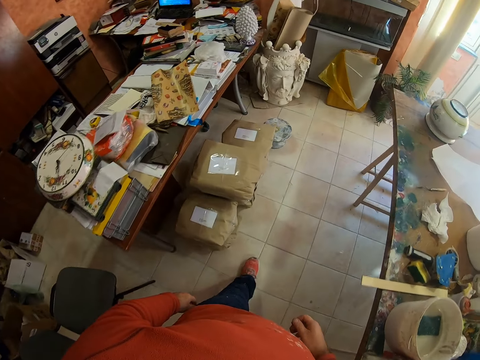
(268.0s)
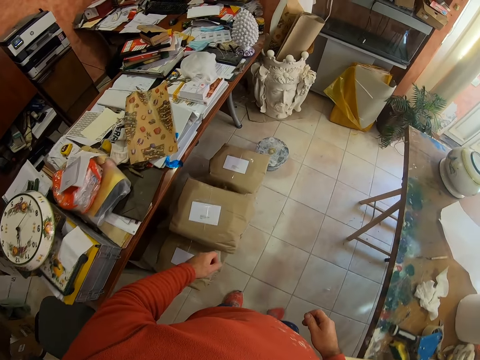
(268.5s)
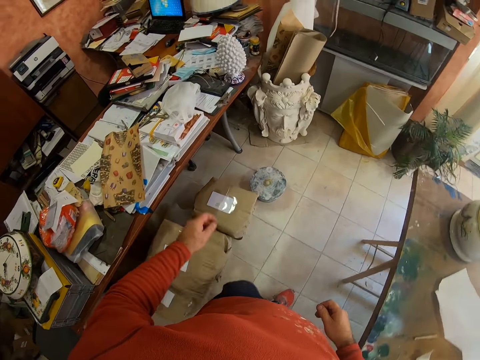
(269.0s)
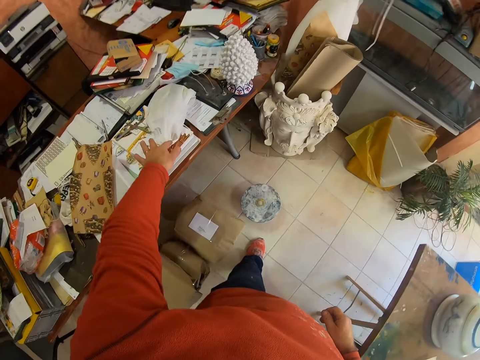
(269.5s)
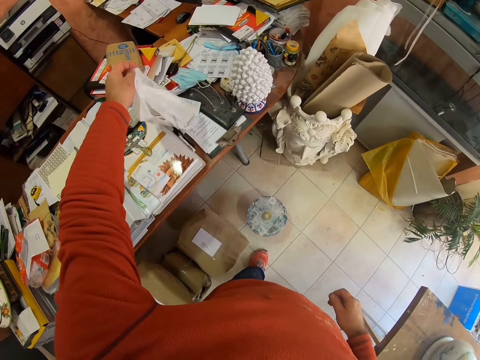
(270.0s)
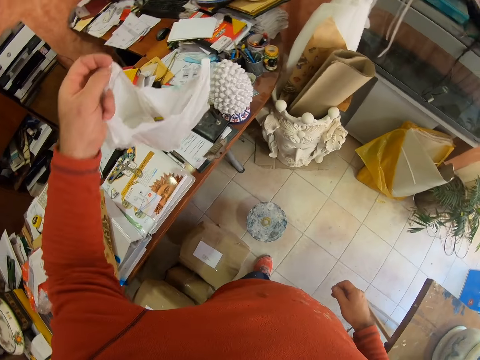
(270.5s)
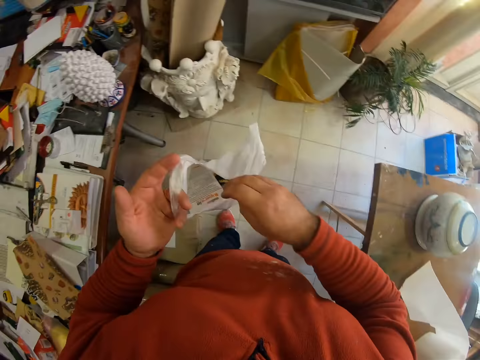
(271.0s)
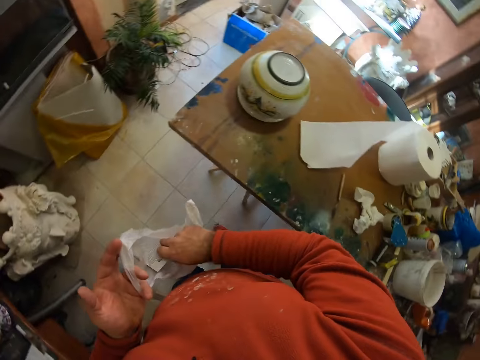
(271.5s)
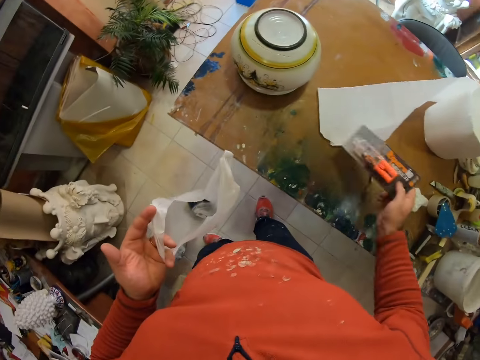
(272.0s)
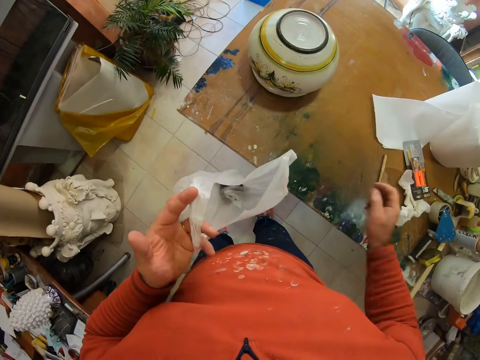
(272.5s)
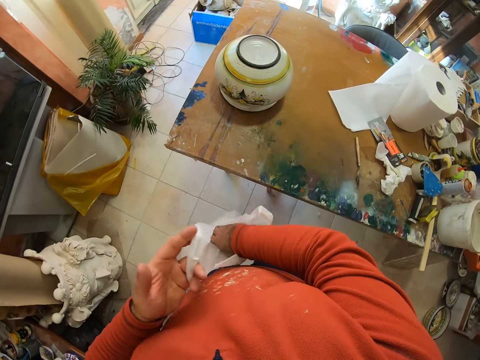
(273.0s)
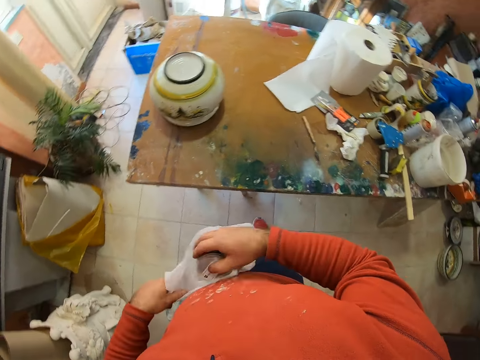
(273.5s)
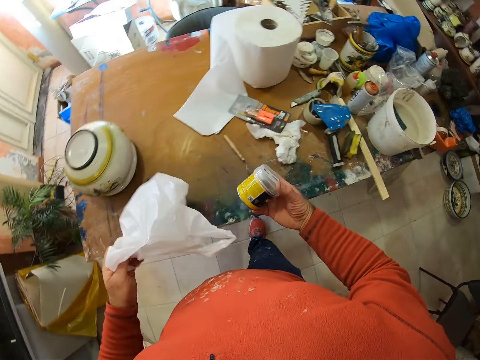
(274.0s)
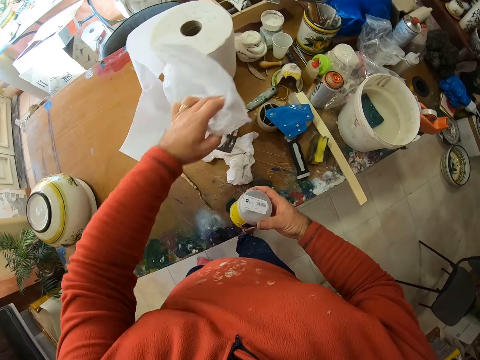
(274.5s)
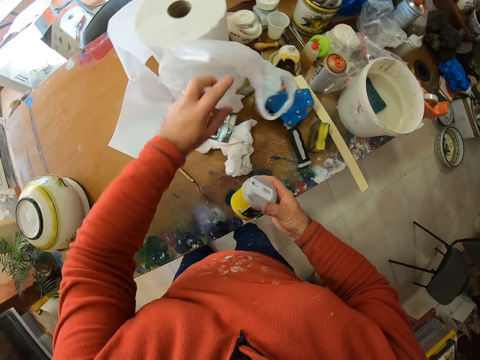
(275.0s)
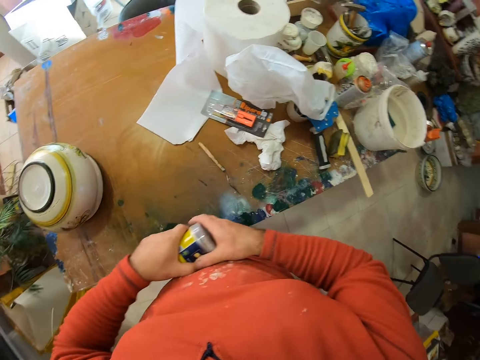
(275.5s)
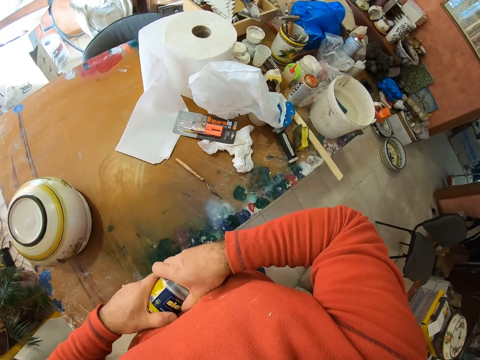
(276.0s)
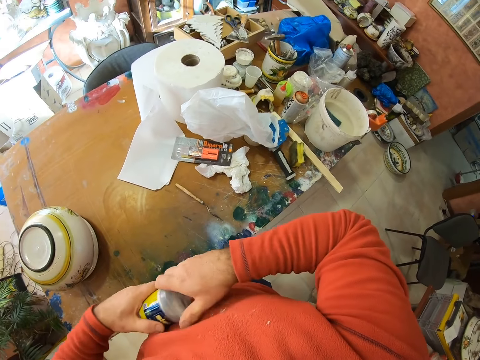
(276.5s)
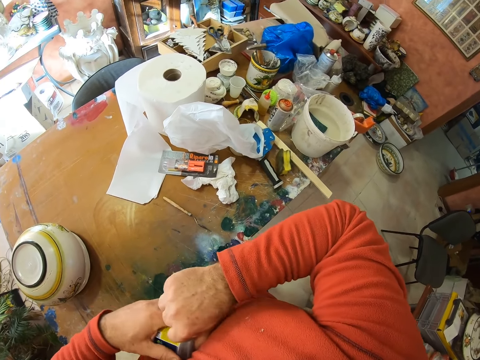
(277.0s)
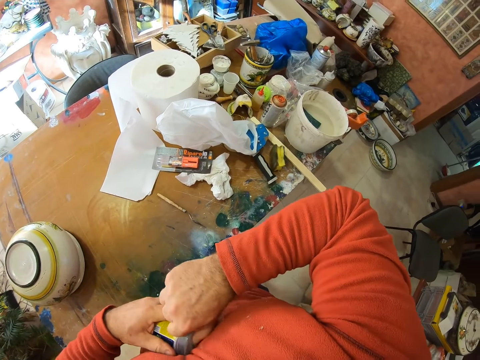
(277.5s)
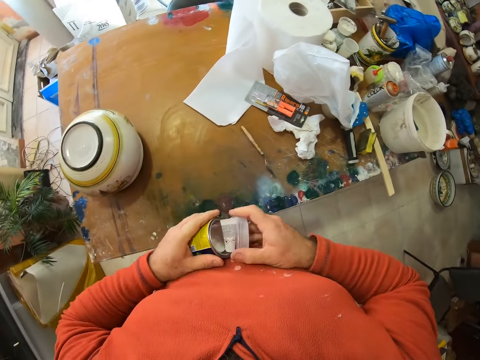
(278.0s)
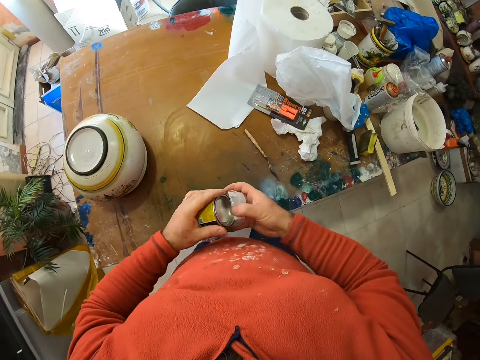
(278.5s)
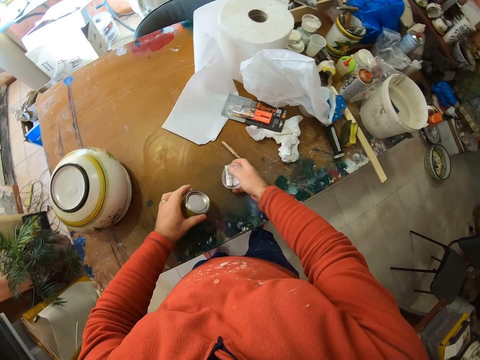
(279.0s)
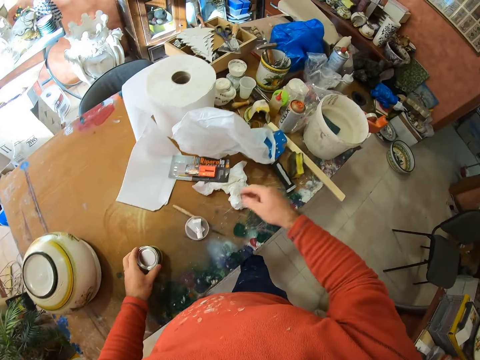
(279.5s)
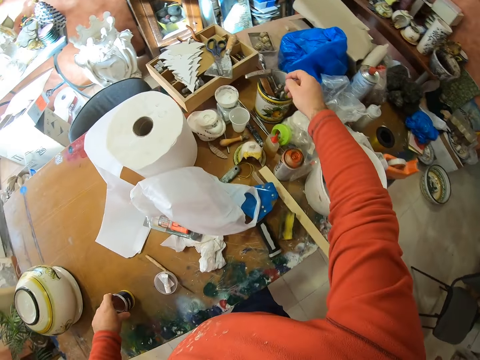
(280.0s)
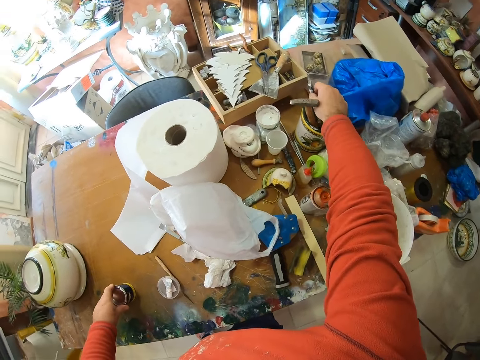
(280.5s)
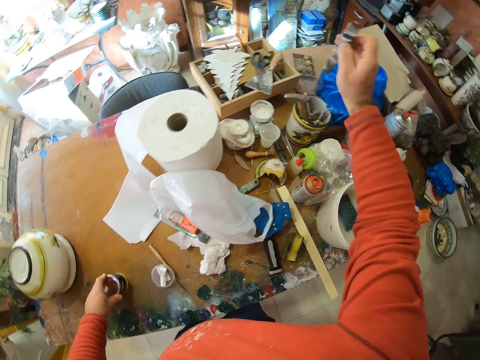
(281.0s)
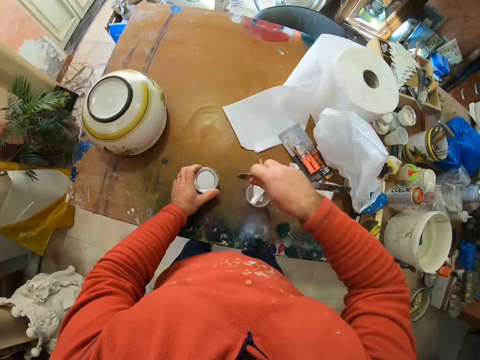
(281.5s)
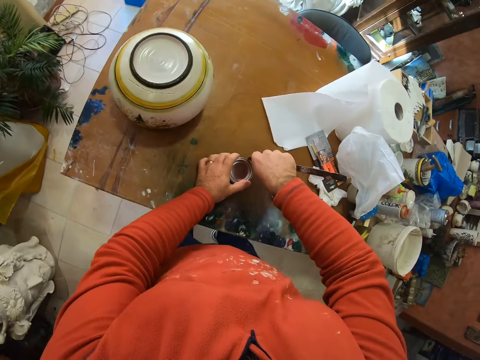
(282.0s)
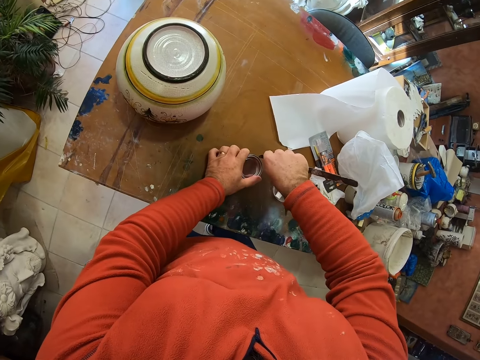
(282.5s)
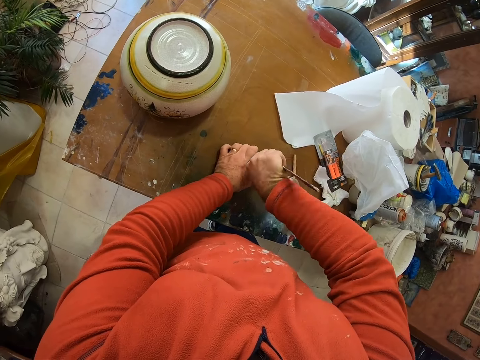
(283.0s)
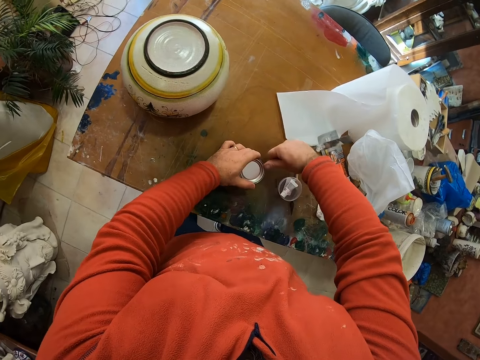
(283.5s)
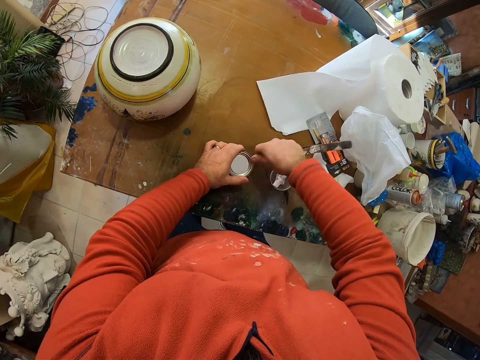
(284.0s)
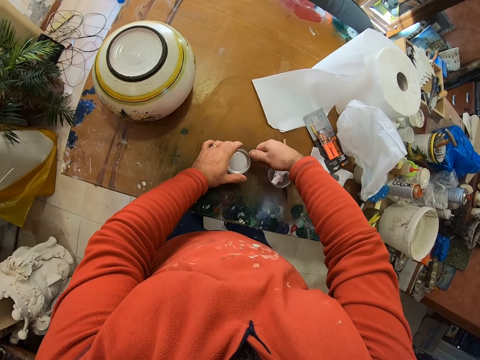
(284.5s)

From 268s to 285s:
The camera wearer takes a nylon bag. They take a packet from the nylon, put the packet on the table, and remove a container from the nylon. They put the nylon on the table. They open the container. They put the lid on the table. They place the container on the table. They take a blade. They open the container with something.

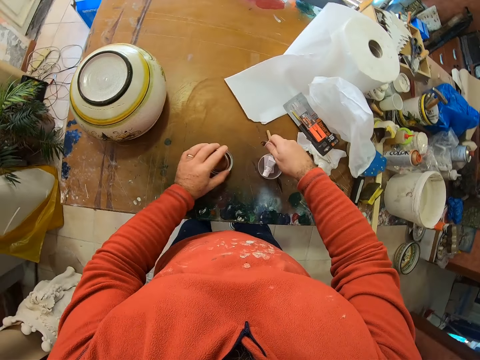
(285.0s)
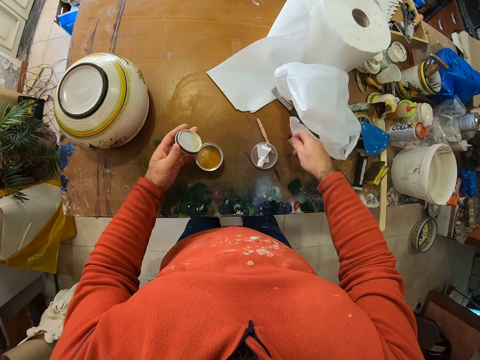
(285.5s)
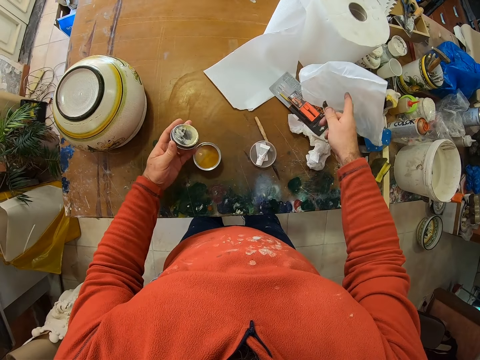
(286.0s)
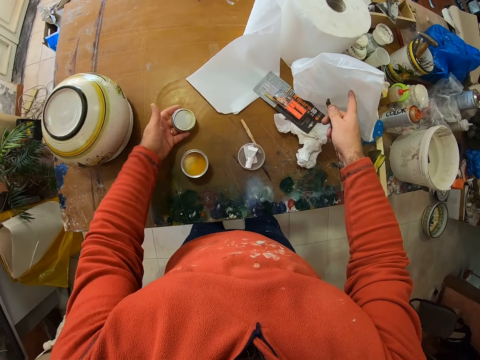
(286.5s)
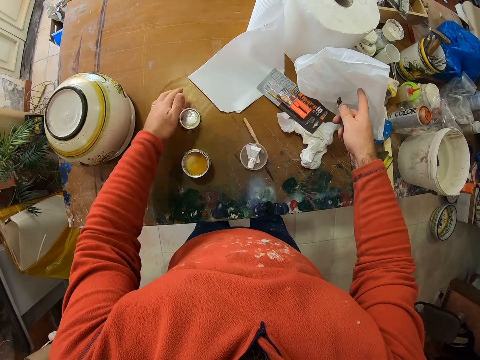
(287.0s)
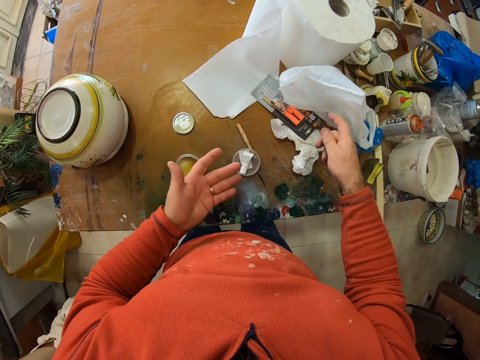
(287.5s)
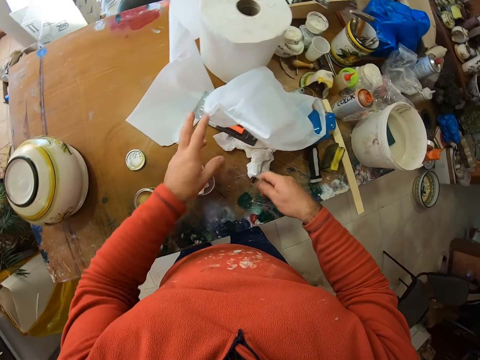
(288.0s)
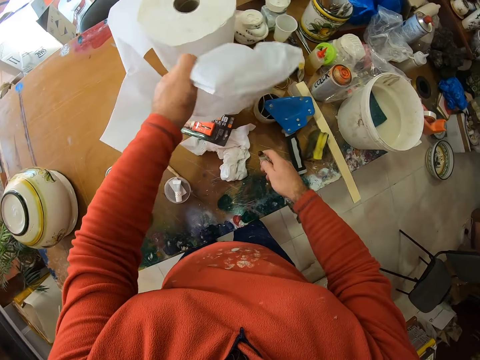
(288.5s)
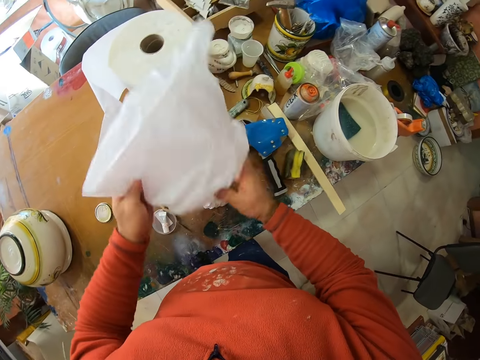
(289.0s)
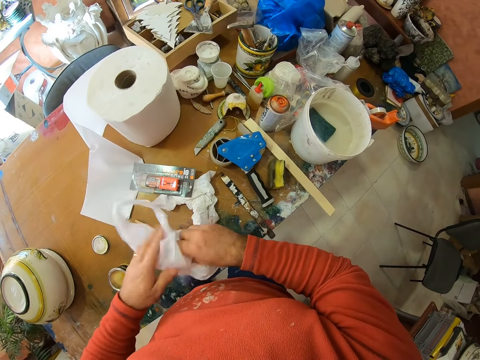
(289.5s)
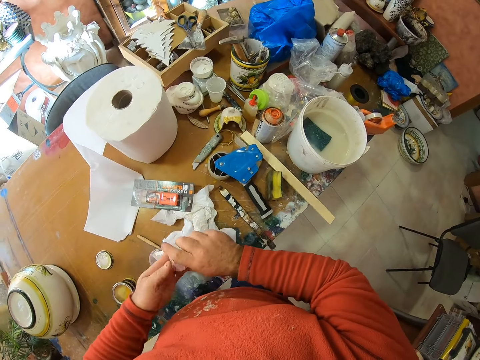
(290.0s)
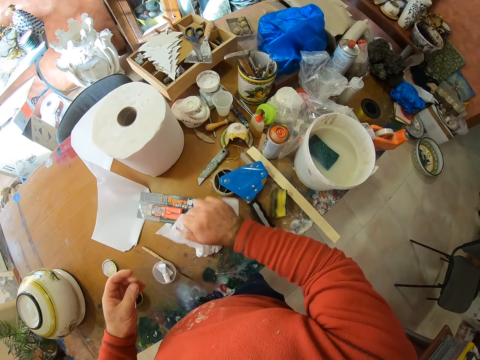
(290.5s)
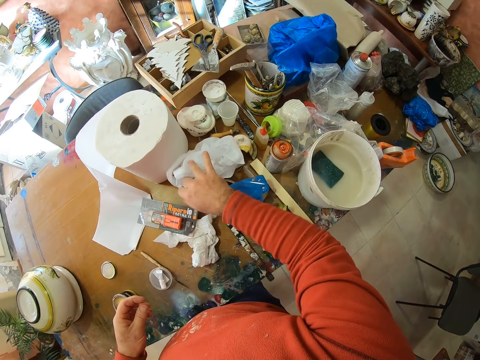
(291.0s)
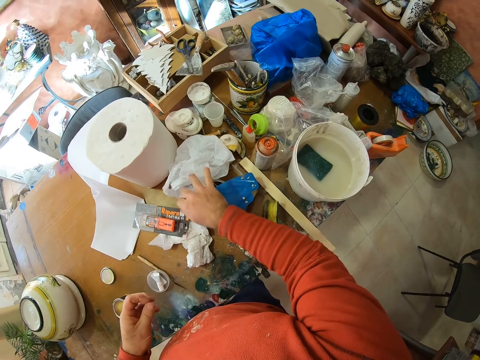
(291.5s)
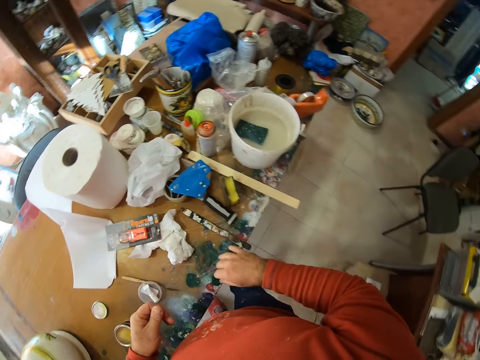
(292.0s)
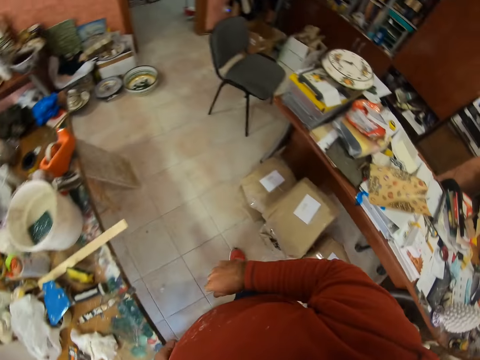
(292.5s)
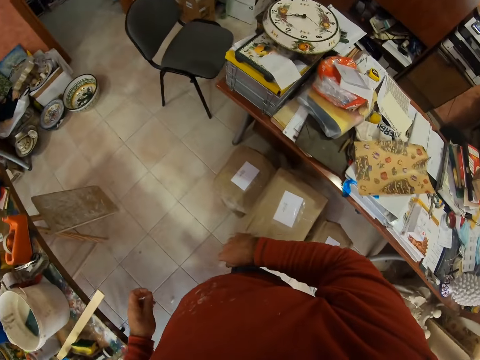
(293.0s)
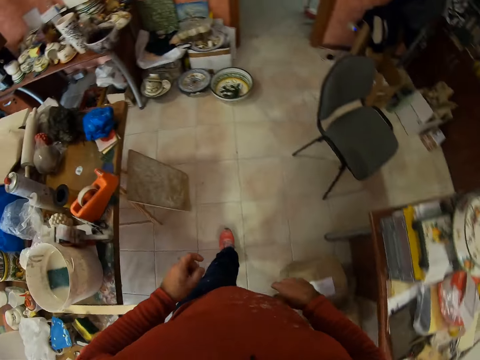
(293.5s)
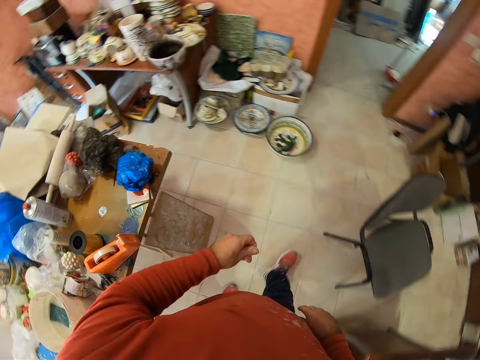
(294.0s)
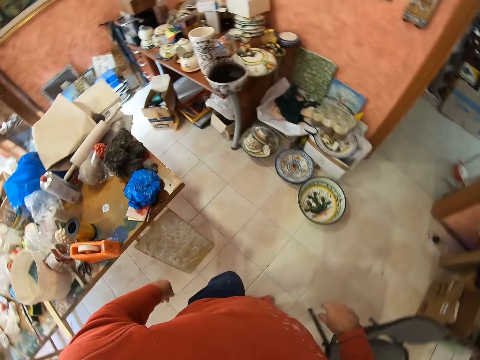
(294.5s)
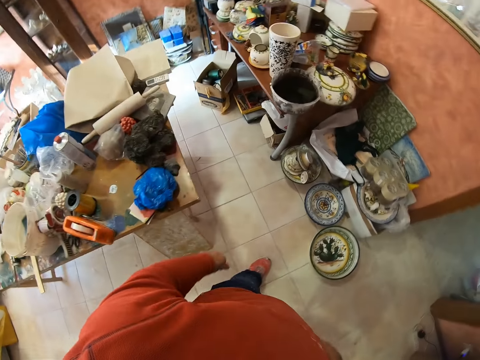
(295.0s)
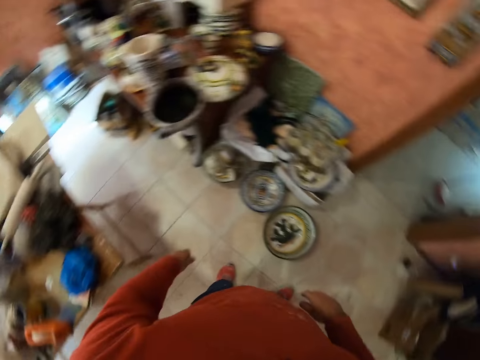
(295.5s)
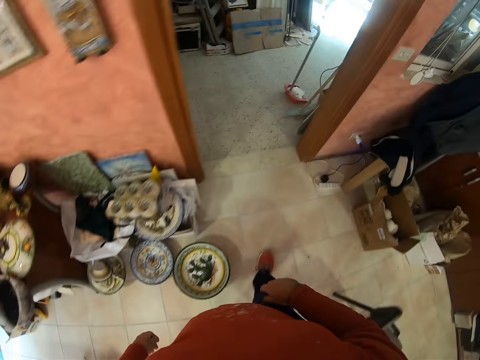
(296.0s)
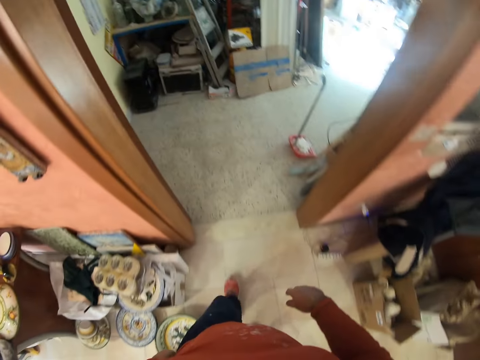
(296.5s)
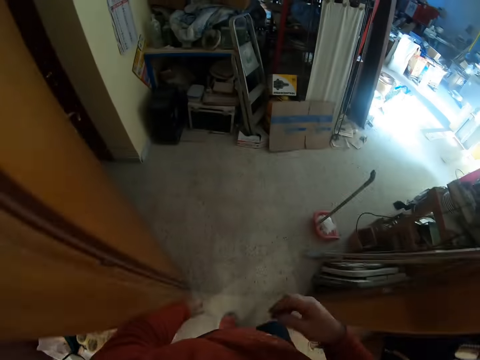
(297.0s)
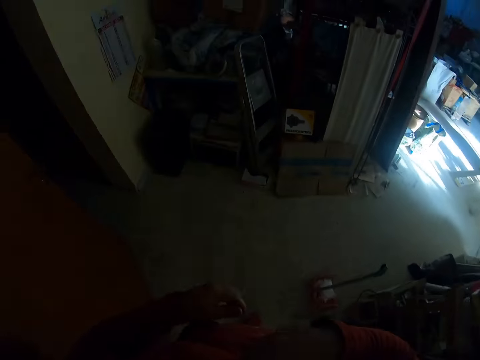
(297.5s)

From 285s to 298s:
The camera wearer puts the lid on the table. They take the nylon bag, fold the nylon bag, and put the nylon bag on the table. They move around the room.
